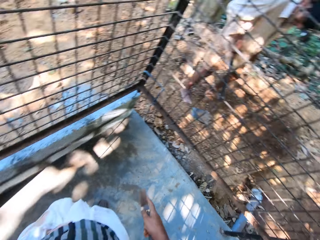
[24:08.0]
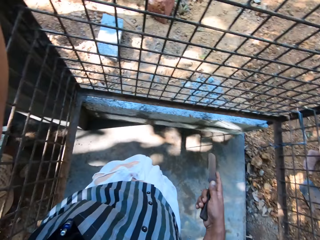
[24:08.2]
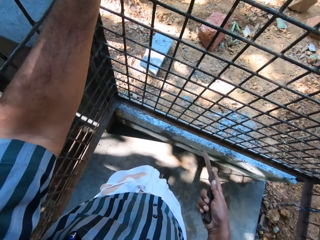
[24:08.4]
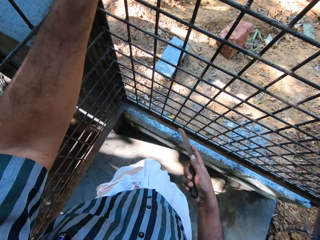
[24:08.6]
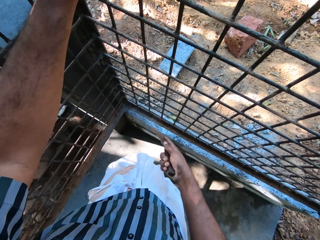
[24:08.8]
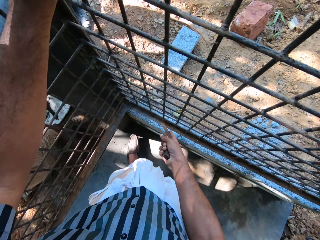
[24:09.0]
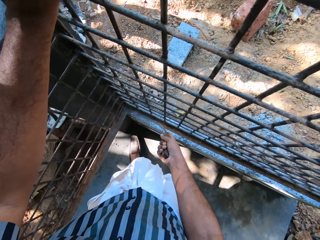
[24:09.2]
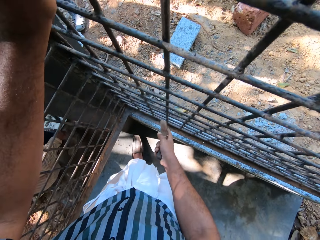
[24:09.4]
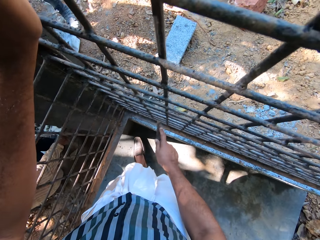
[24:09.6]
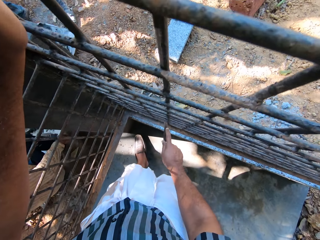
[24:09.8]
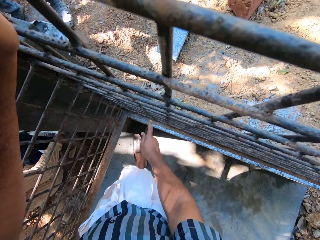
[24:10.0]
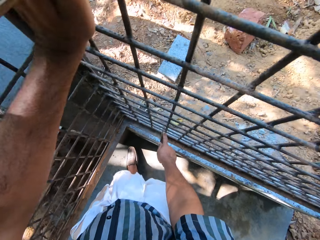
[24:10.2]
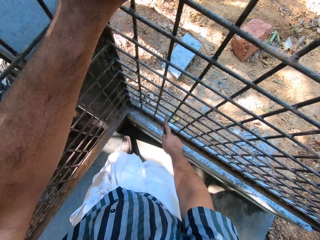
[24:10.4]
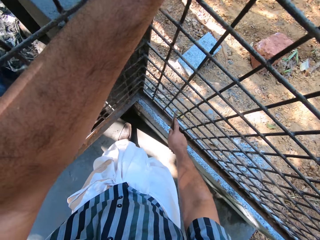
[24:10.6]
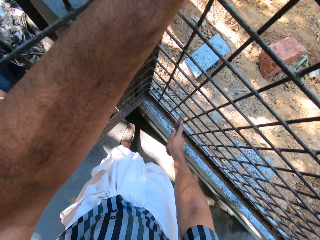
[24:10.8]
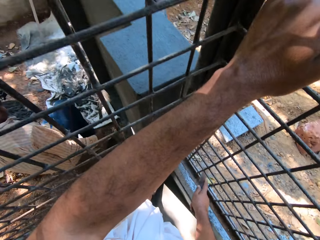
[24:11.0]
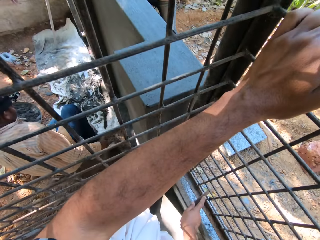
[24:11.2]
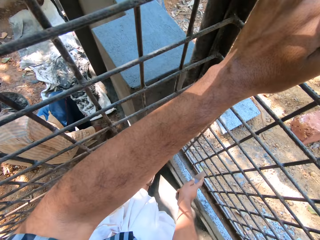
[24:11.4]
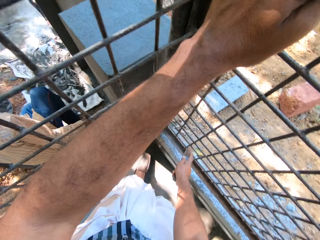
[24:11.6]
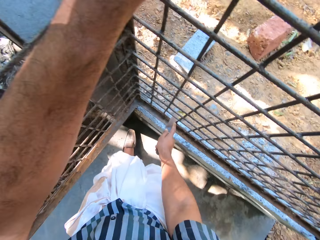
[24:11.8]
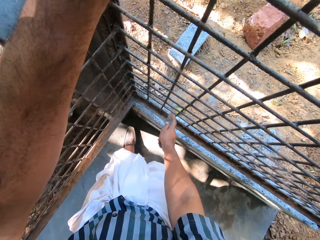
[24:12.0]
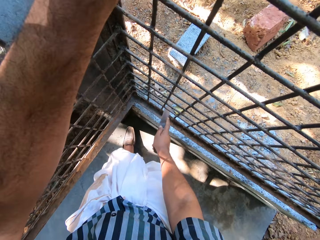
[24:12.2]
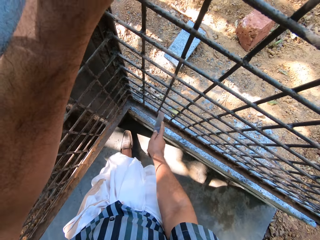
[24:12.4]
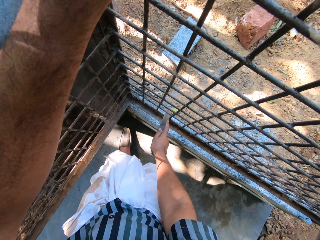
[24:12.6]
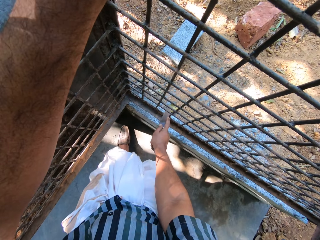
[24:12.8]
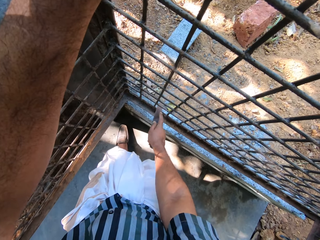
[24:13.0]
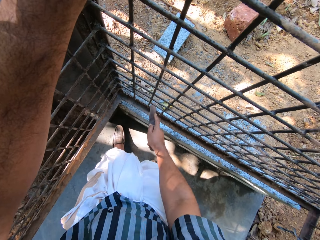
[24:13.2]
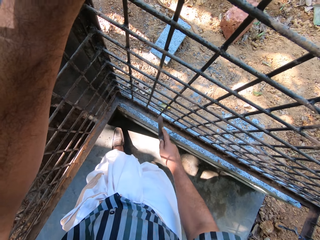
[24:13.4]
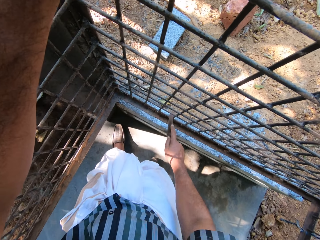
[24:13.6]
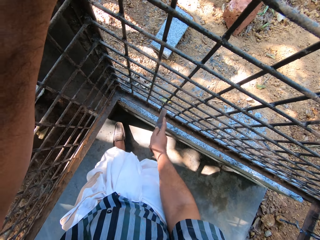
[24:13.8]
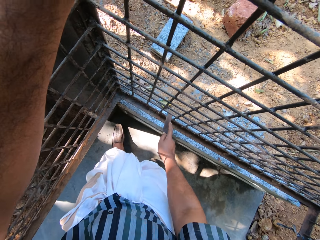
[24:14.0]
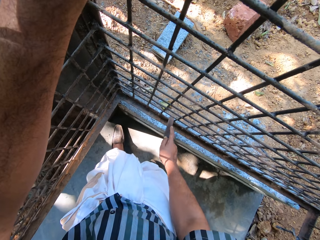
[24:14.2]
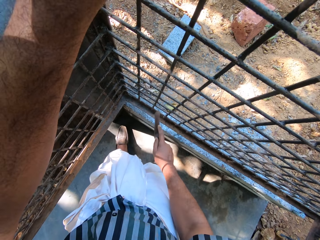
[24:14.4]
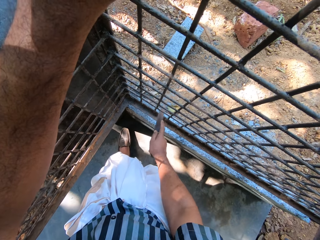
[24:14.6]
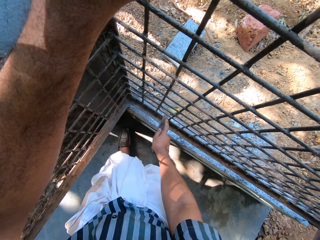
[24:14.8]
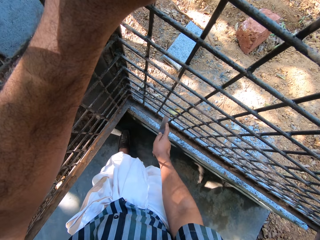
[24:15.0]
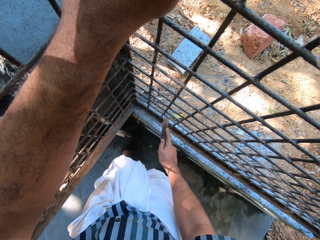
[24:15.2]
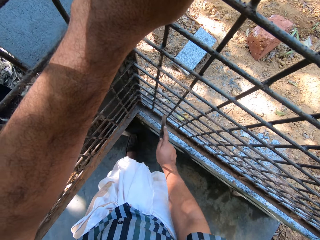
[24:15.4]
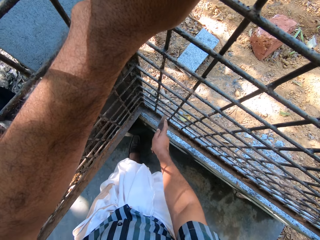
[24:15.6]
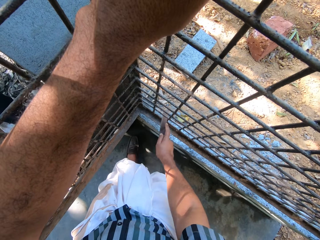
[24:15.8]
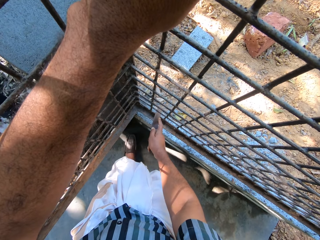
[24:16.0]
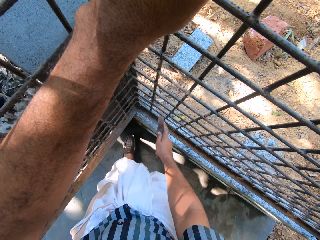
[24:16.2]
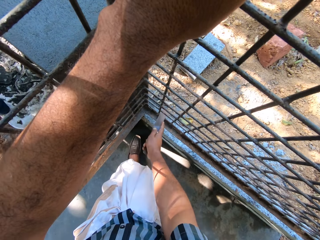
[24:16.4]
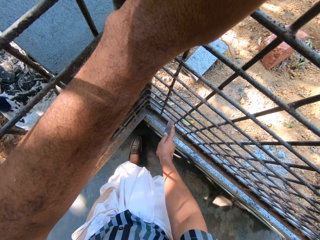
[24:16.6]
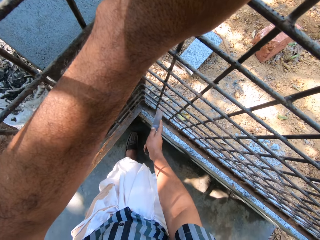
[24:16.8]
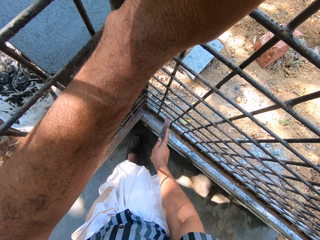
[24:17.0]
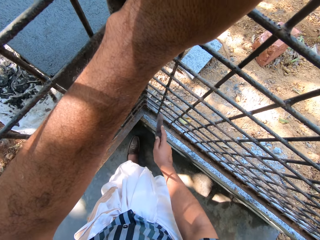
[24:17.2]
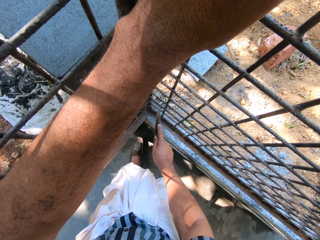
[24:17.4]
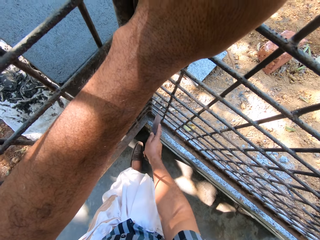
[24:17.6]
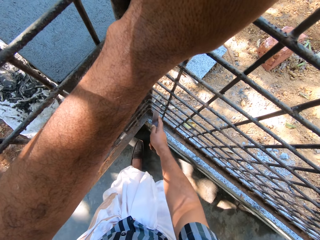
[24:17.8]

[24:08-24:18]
The camera wearer scrubs the wire mesh with a knife. He files the iron cage with the file in his right hand.

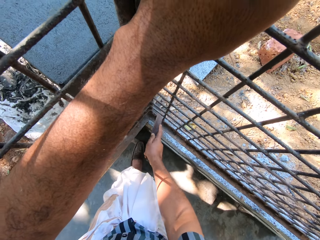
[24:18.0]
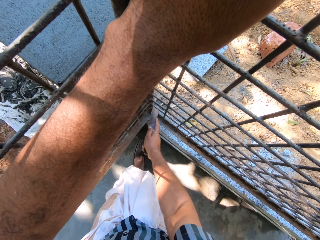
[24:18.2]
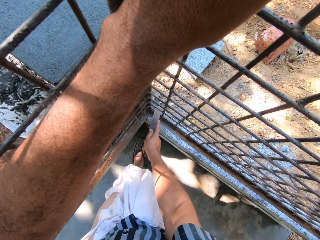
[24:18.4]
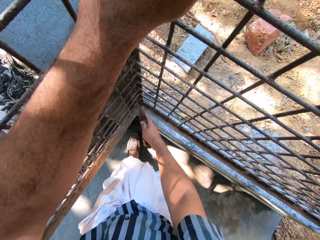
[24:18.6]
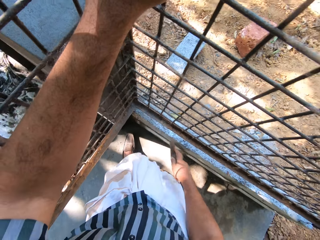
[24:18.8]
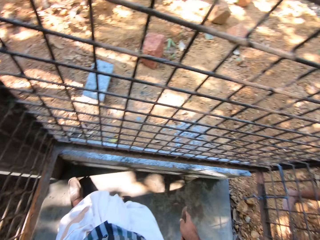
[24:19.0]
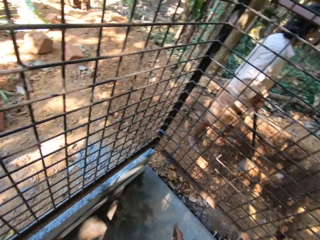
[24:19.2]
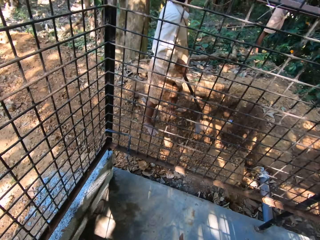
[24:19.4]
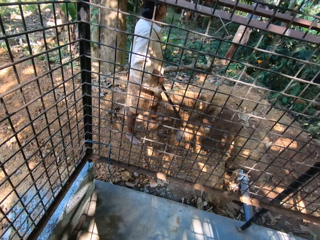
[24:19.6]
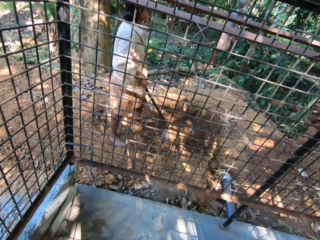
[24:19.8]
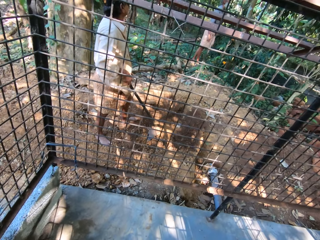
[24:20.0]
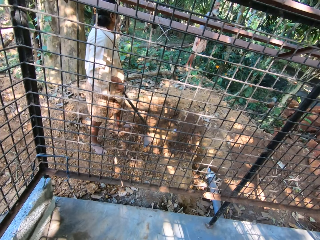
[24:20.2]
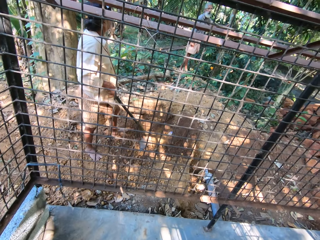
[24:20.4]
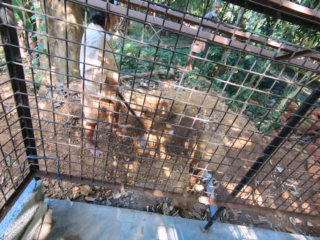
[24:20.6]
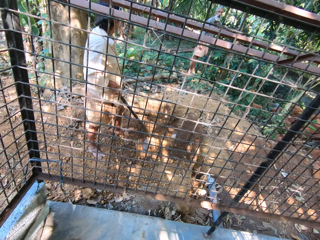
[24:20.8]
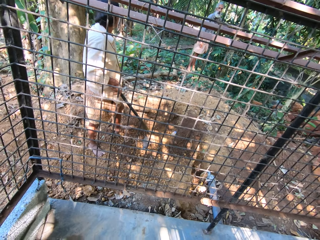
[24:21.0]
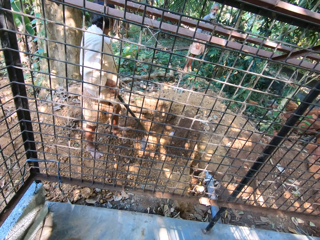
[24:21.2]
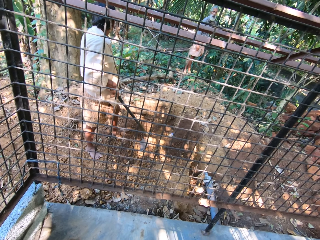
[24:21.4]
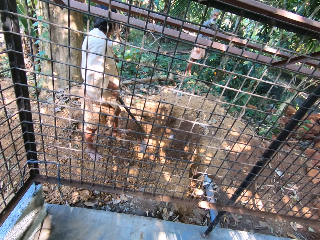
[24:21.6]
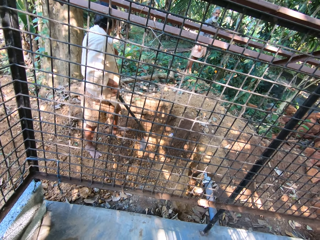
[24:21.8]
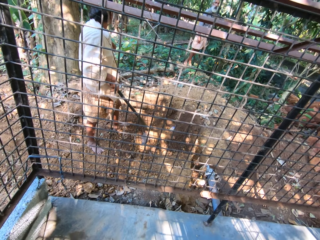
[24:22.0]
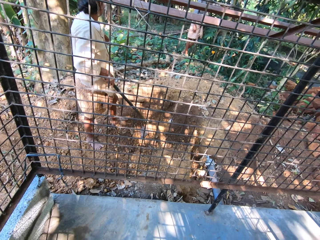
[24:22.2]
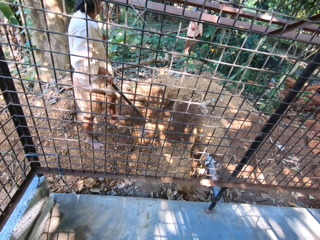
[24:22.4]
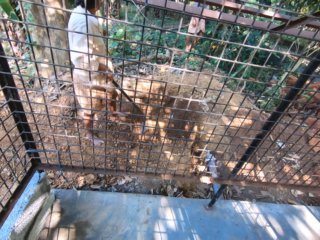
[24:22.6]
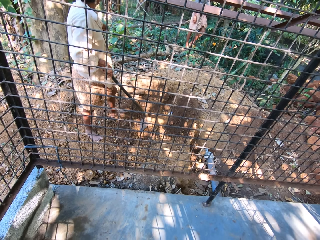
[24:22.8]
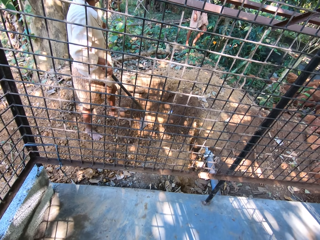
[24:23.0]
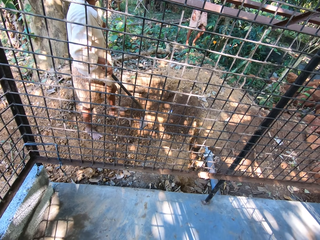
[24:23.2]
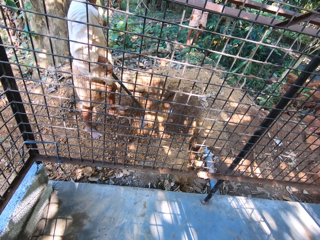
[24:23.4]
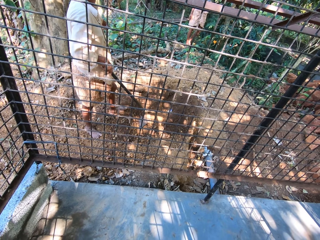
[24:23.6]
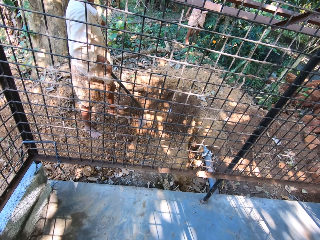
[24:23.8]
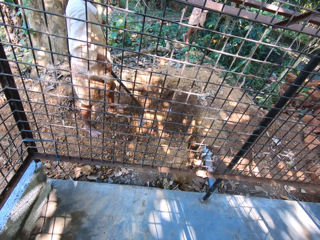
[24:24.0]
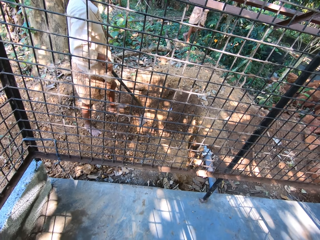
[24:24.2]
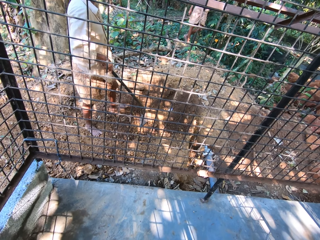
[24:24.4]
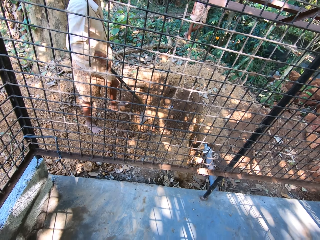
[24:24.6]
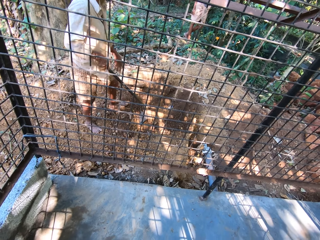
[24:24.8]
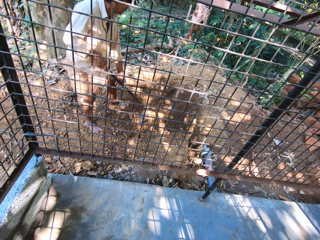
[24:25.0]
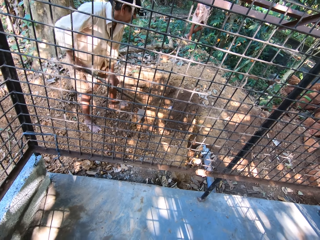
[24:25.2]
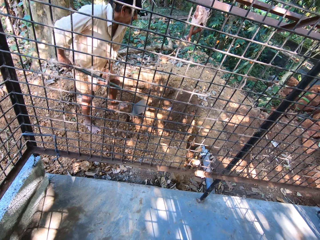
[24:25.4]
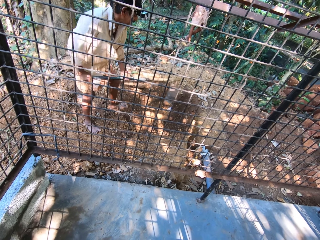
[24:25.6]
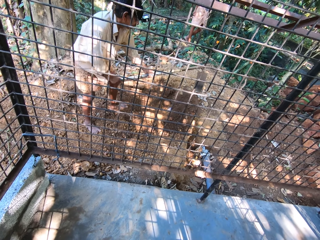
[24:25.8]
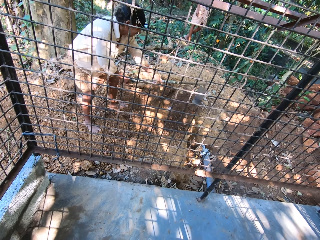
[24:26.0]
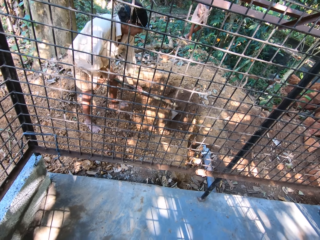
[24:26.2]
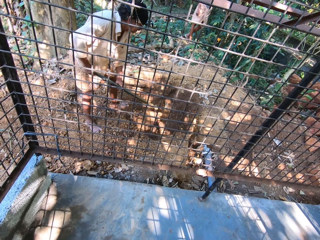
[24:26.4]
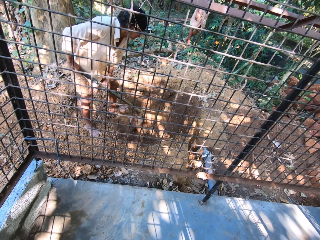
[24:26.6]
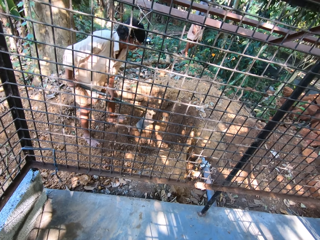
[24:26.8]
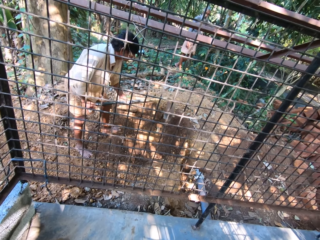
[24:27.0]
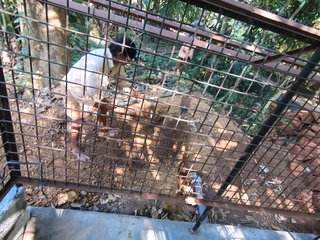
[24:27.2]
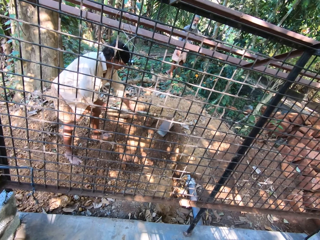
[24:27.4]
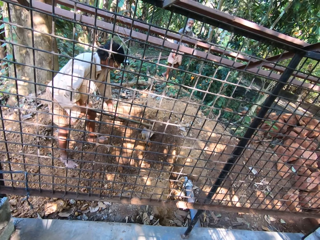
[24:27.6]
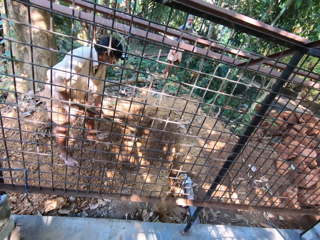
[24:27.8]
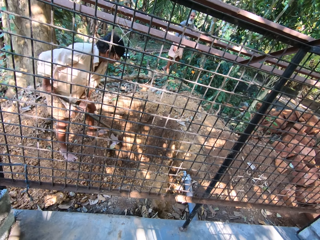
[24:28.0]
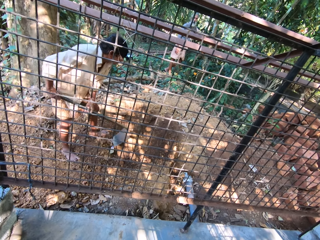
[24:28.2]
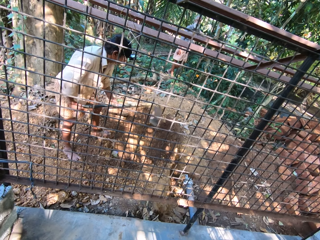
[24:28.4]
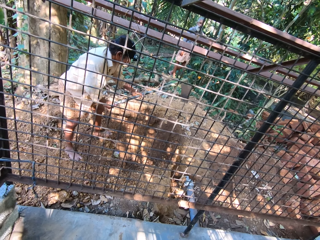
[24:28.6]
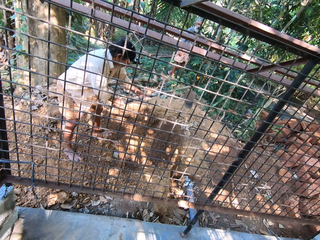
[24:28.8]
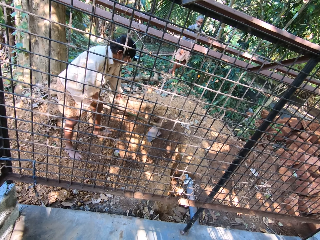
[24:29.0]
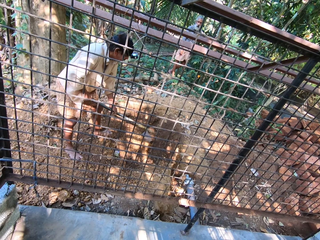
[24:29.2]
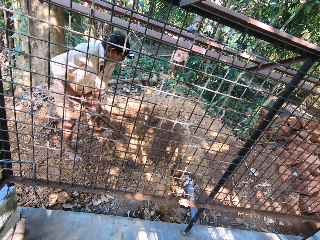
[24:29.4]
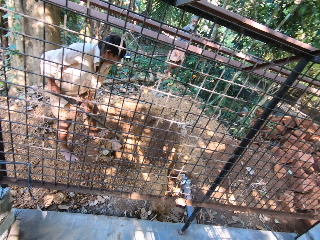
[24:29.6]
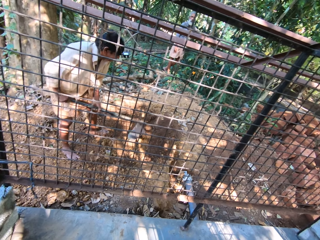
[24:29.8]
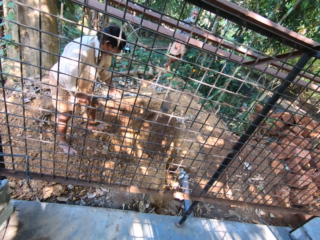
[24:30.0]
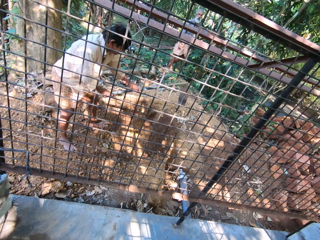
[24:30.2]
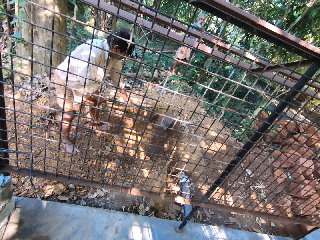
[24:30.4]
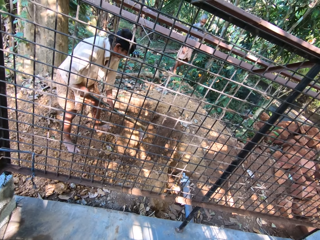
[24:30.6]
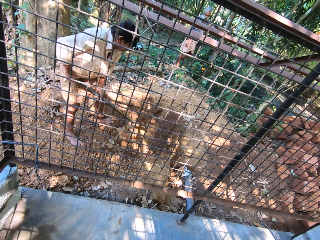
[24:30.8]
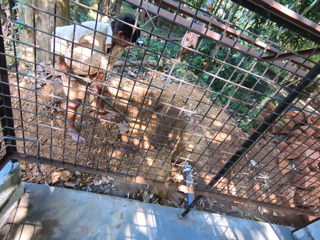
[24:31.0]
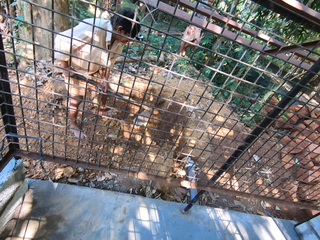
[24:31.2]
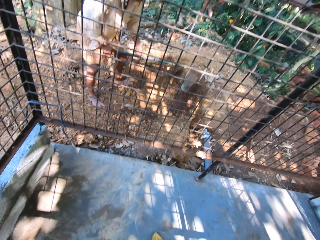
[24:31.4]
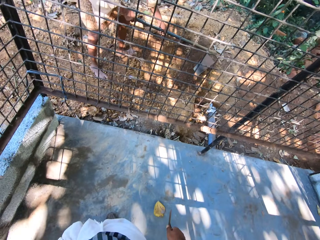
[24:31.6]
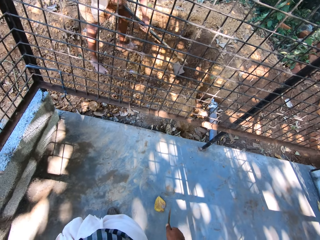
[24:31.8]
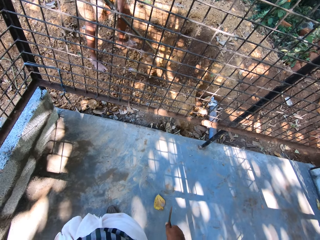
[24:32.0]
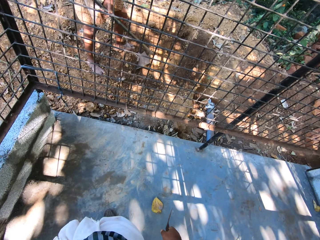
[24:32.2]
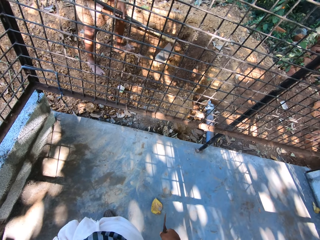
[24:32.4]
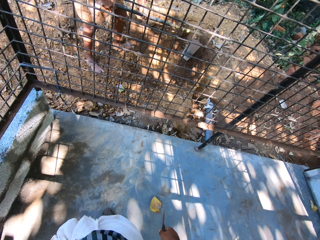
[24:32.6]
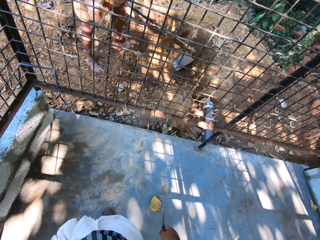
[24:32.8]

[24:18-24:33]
The camera wearer stops to scrub. The man converses with another man. The first man digs the ground with a hoe in his hands. The camera wearer converses with the men.
